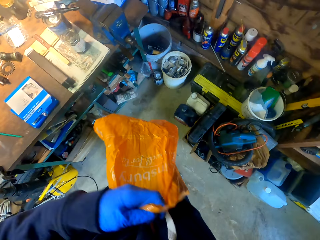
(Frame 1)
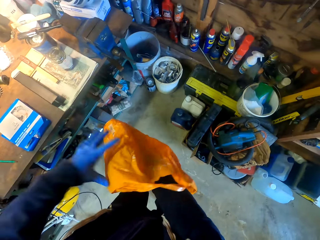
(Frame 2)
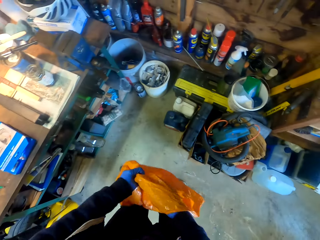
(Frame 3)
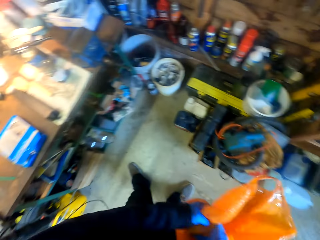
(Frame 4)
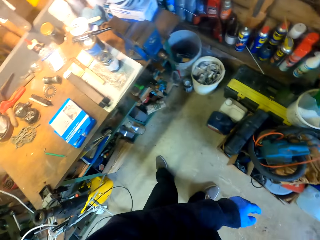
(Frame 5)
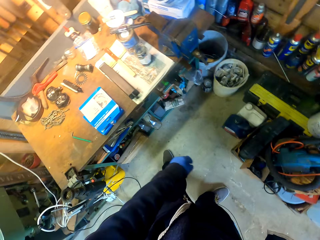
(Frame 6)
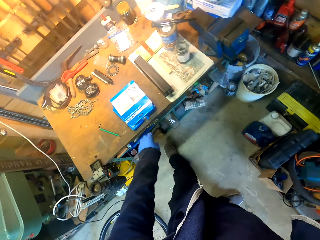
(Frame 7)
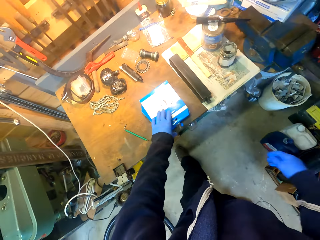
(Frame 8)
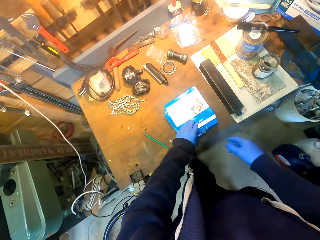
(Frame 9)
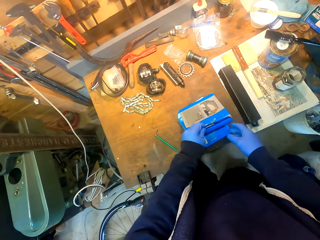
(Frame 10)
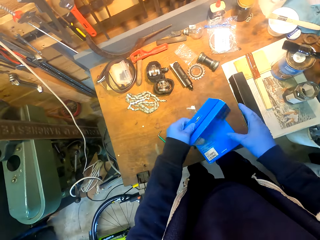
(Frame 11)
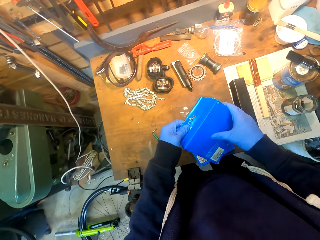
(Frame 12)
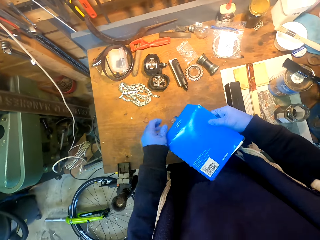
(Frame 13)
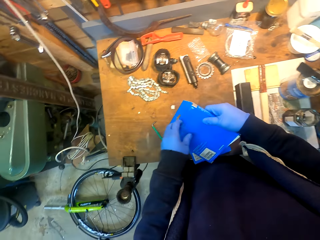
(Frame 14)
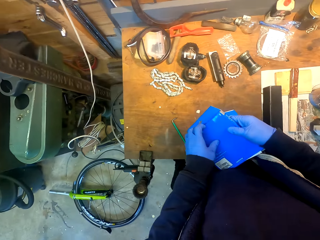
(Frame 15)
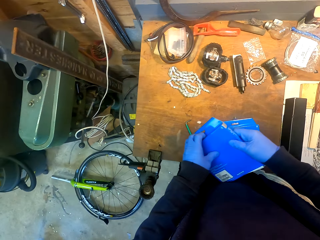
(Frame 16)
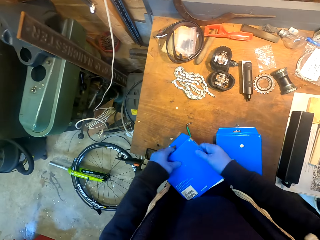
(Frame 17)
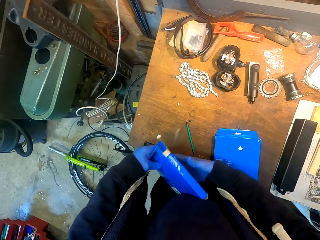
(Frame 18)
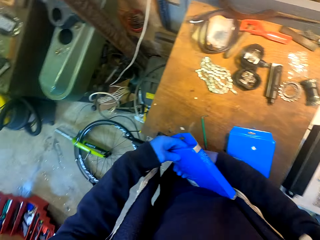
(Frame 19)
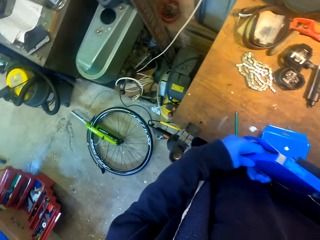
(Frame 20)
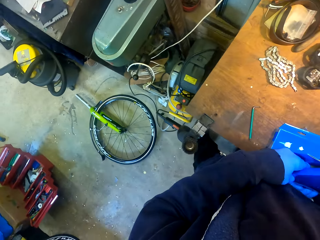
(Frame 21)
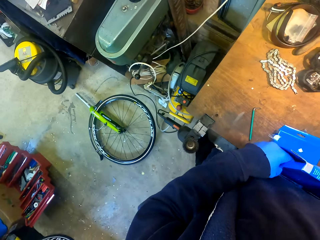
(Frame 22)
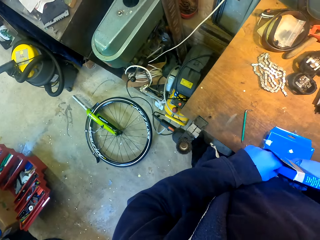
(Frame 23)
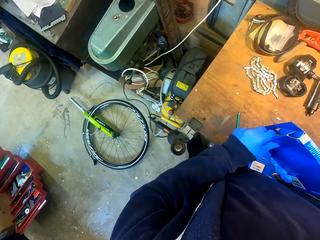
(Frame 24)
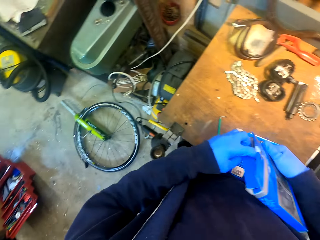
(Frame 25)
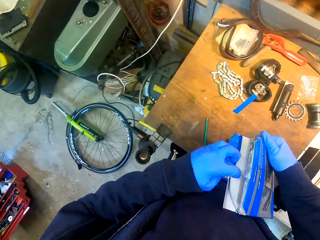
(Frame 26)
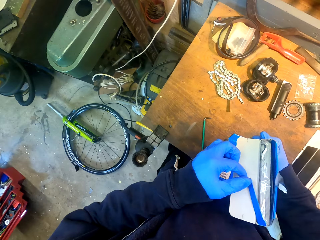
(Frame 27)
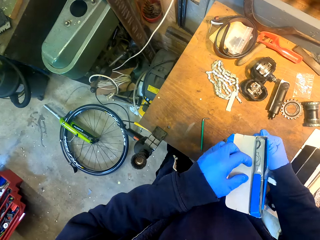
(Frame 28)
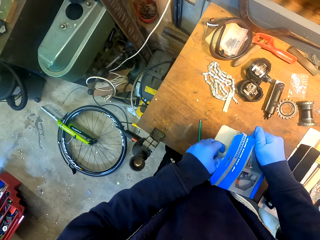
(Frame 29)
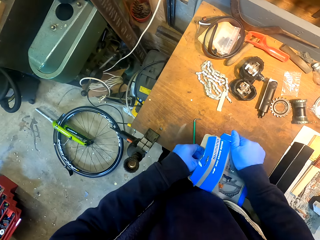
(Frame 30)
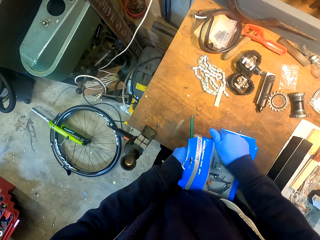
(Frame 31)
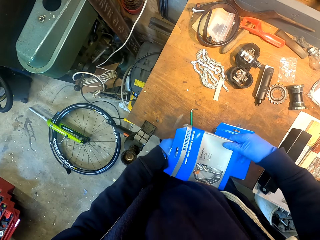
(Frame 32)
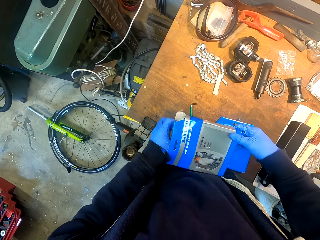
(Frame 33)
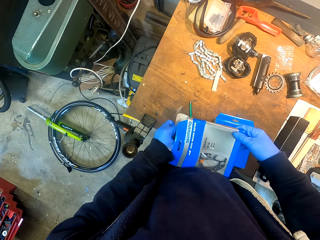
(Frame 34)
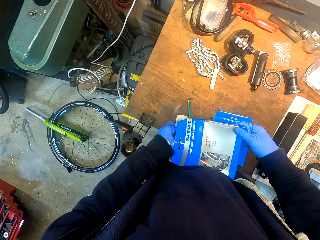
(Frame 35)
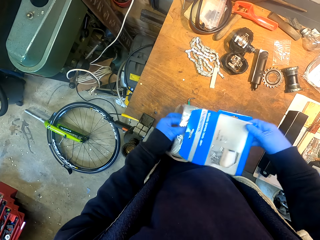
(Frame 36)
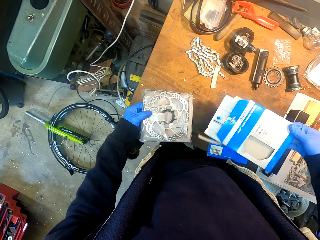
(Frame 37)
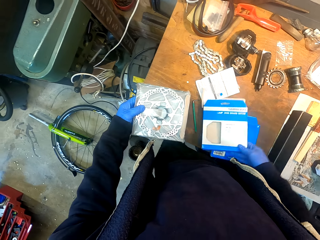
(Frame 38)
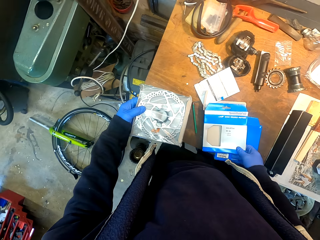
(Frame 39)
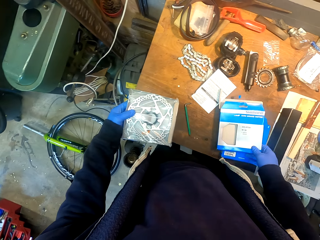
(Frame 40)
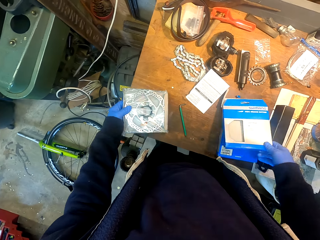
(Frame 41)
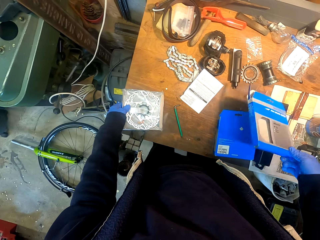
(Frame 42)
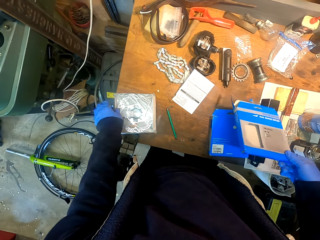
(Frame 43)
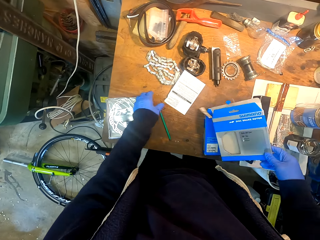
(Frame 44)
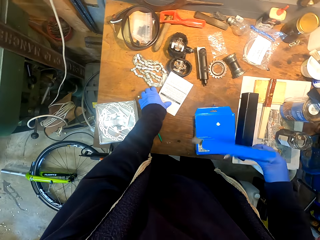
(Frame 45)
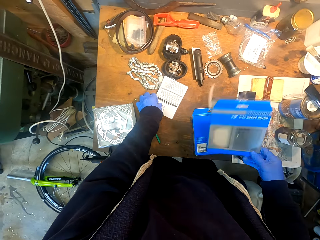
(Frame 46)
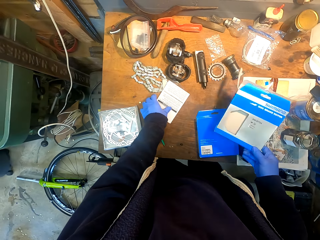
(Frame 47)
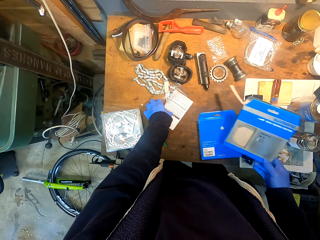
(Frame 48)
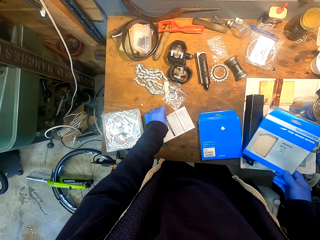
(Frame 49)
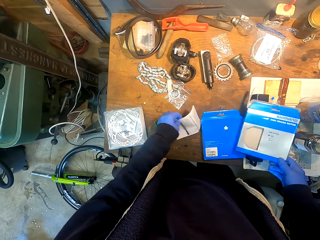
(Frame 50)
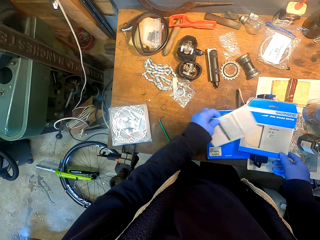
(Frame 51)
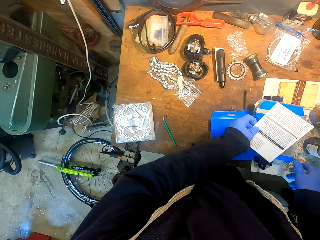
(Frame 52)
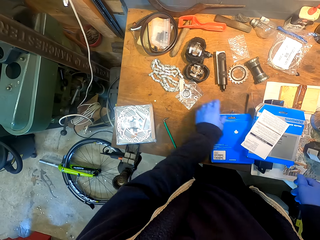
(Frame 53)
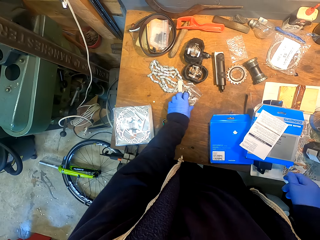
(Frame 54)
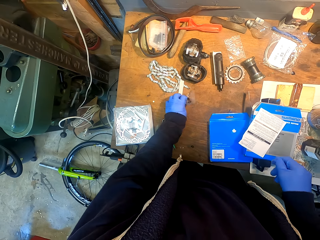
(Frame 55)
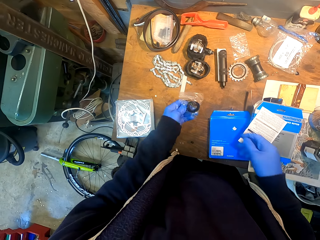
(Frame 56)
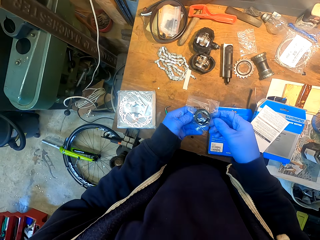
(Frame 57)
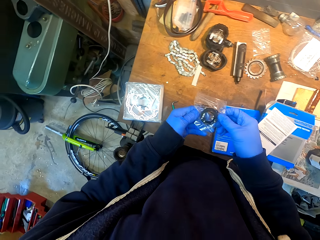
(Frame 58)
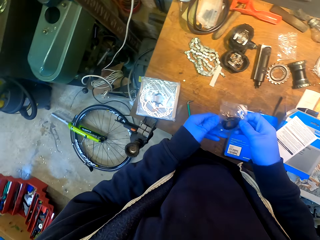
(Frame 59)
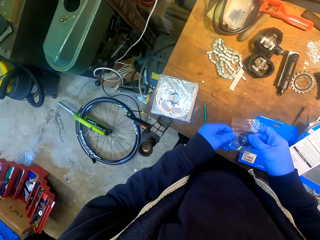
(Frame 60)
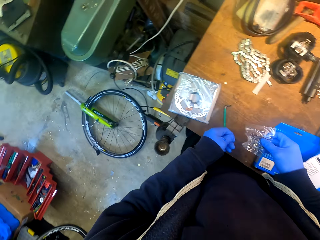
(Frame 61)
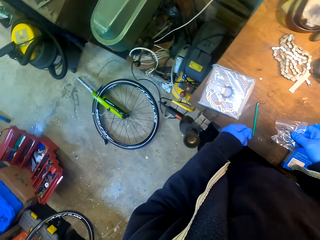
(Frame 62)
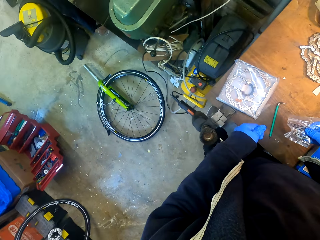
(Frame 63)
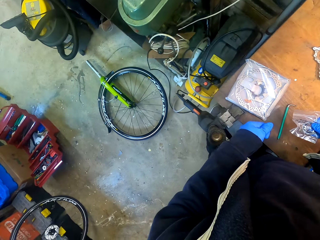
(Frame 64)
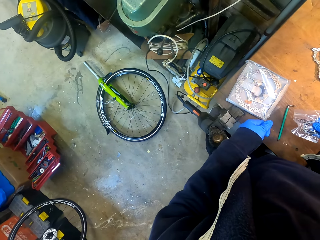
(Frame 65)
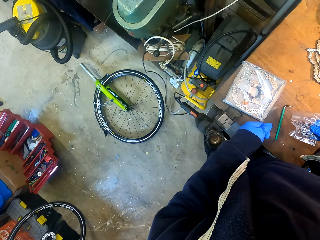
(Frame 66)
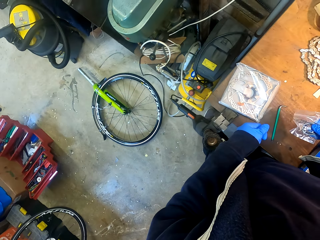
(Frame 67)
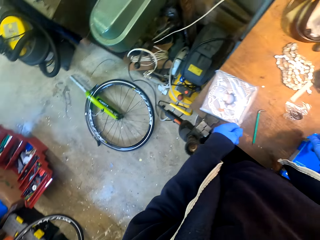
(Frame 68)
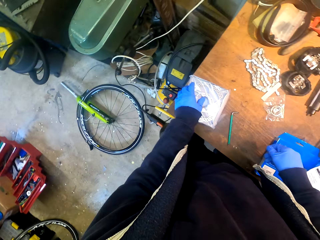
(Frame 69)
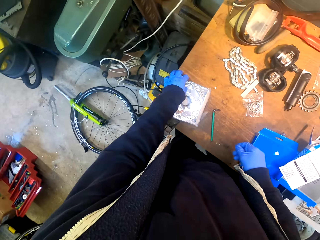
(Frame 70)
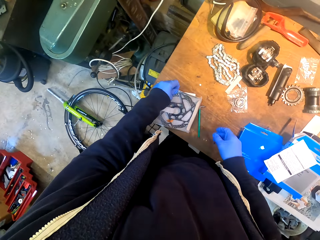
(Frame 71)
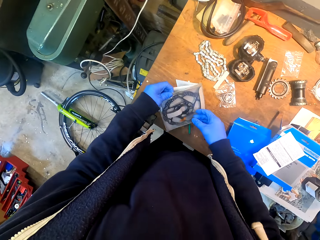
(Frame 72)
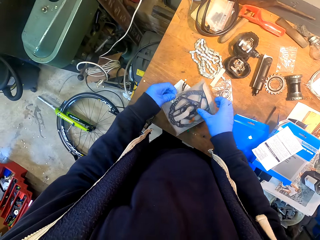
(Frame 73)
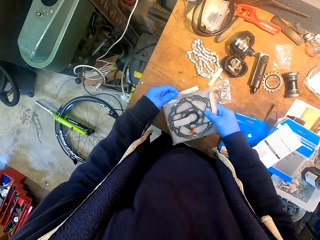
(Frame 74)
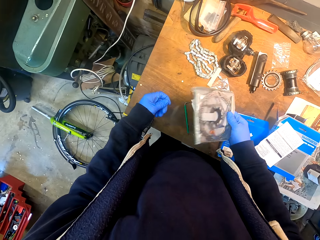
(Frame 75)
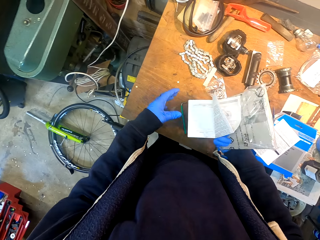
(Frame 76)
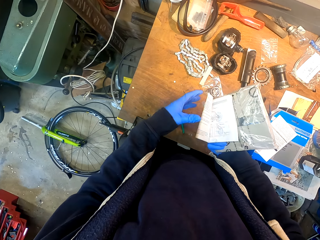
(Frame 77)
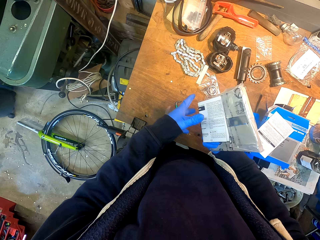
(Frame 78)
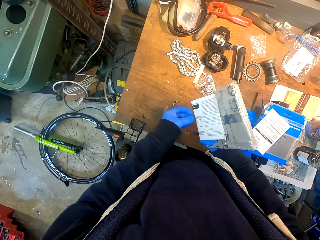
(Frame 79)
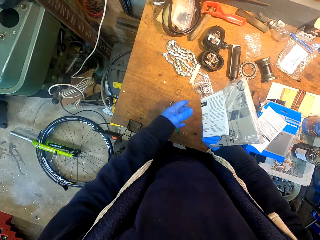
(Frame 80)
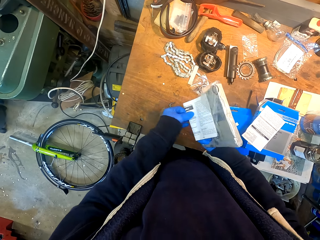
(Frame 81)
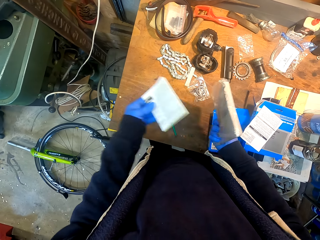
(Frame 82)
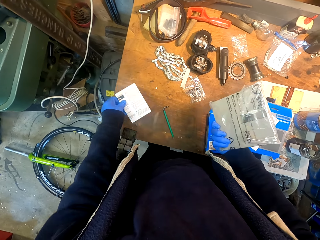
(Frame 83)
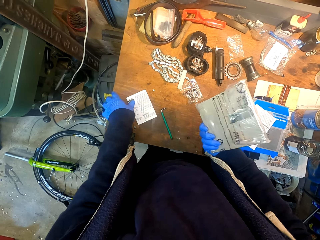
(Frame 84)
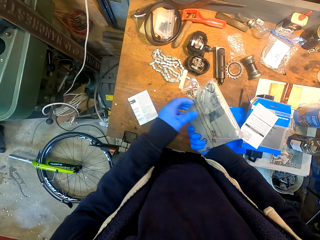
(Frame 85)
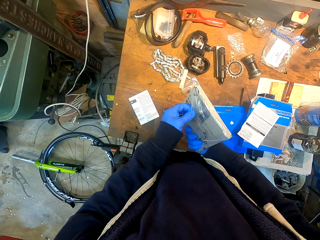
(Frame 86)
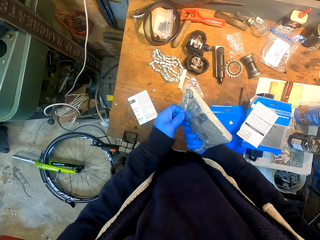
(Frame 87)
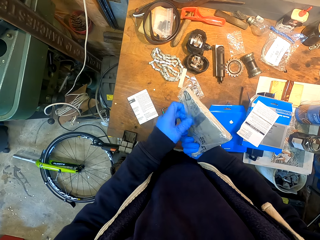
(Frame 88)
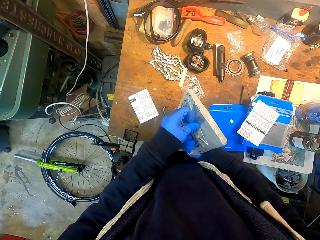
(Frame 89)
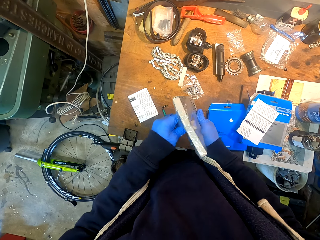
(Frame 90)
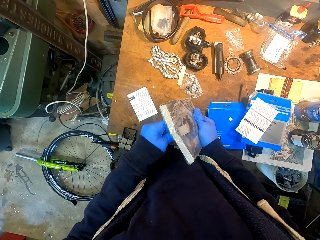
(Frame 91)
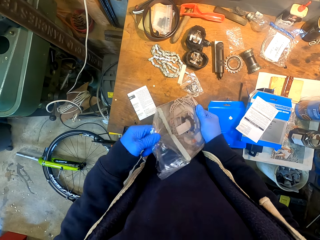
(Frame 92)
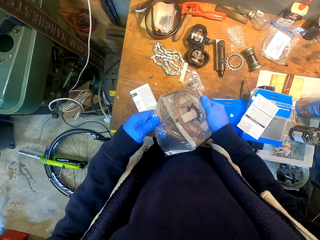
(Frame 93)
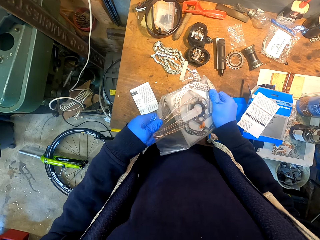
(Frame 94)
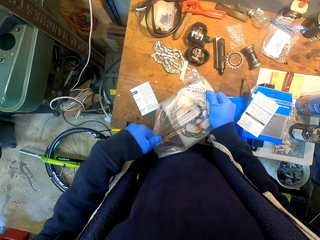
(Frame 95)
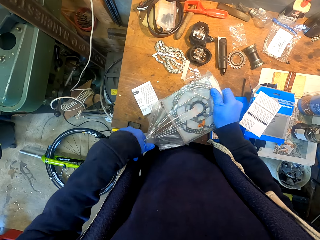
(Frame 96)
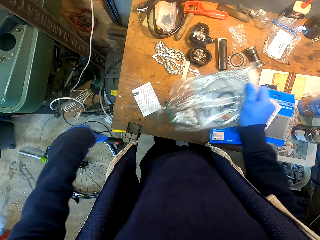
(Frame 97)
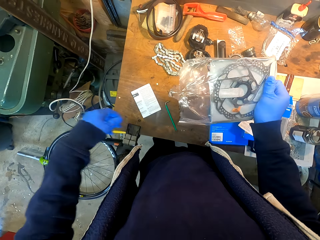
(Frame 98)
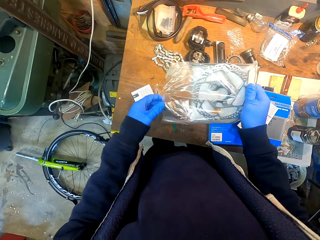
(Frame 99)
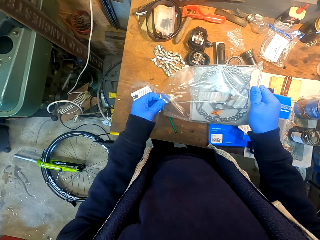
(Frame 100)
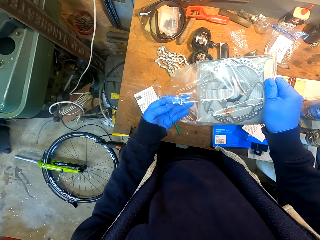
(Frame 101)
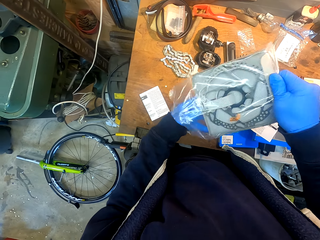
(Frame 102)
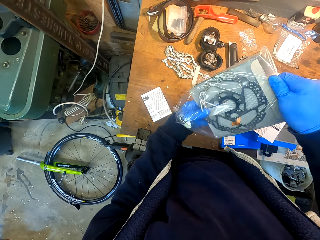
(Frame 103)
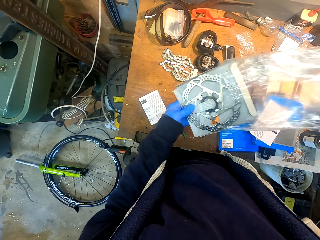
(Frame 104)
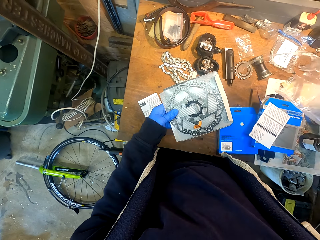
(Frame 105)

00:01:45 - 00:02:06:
The camera wearer throws shopping bags on the floor. He picks up a box from the table. He opens the box with his hands. He removes a gear wheel or metal plate from the box. He puts down the box on the table. He places down the metal plate. He picks up a piece of paper from the table. He looks around a garage. He picks up the gear wheel from the table. He puts down the piece of paper on the table. He unwraps a piece of paper with his hands.
